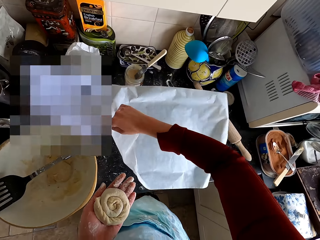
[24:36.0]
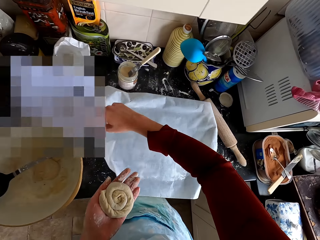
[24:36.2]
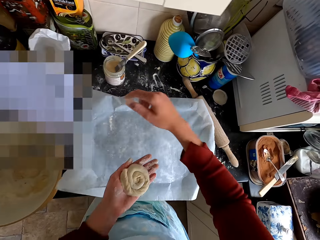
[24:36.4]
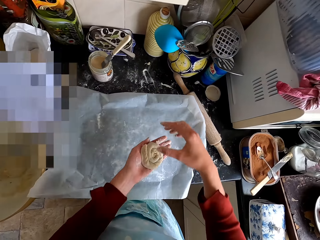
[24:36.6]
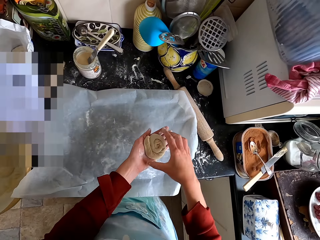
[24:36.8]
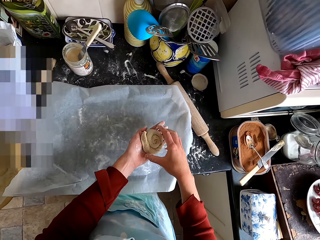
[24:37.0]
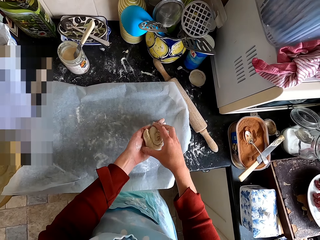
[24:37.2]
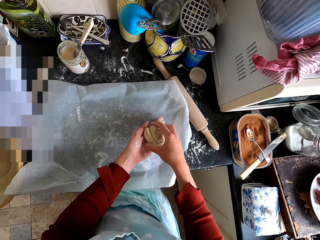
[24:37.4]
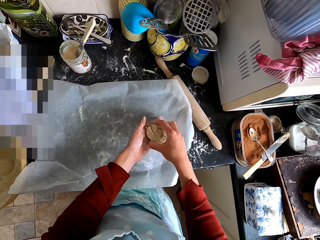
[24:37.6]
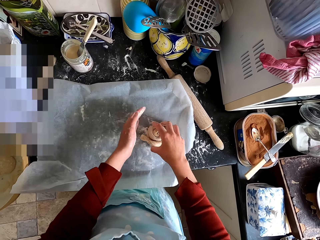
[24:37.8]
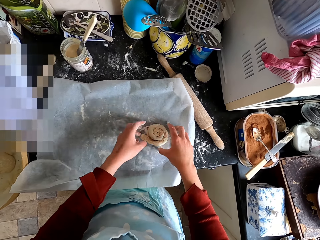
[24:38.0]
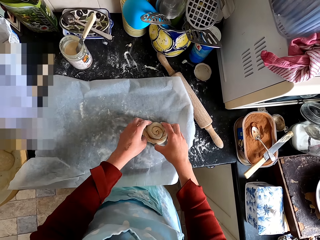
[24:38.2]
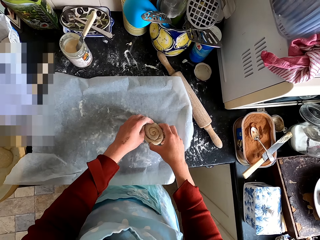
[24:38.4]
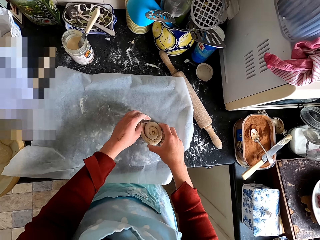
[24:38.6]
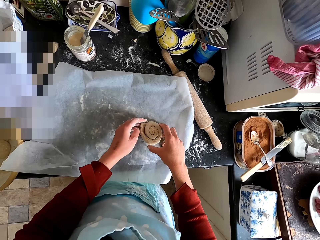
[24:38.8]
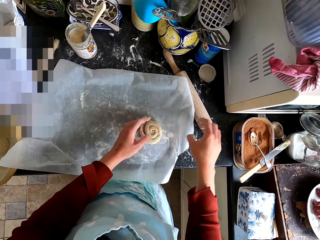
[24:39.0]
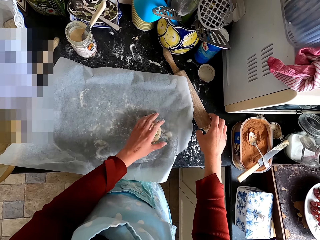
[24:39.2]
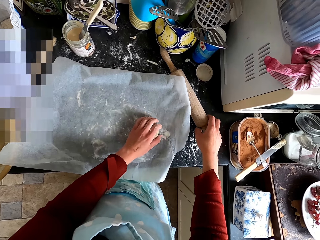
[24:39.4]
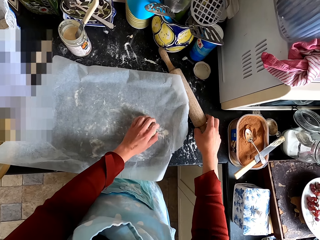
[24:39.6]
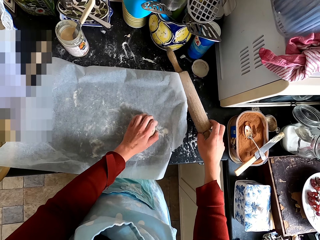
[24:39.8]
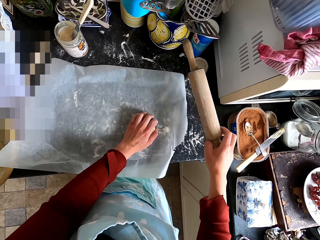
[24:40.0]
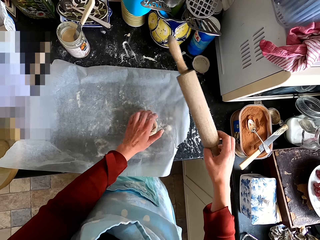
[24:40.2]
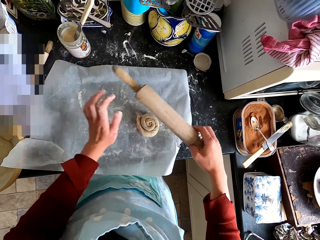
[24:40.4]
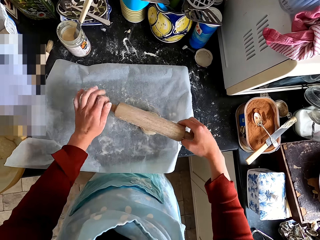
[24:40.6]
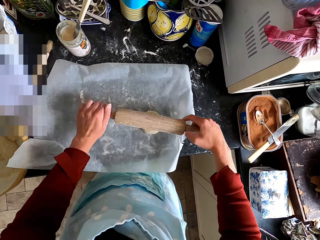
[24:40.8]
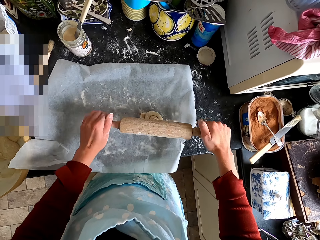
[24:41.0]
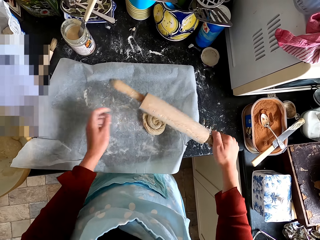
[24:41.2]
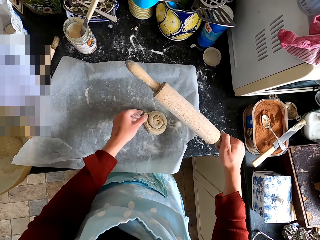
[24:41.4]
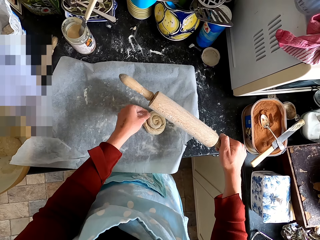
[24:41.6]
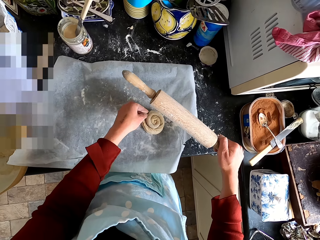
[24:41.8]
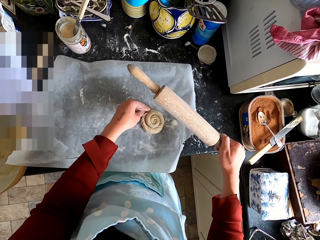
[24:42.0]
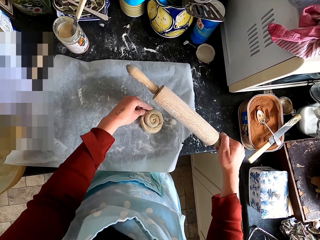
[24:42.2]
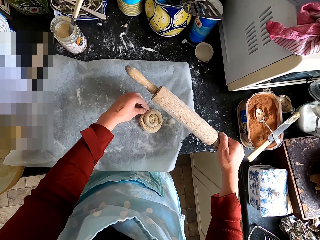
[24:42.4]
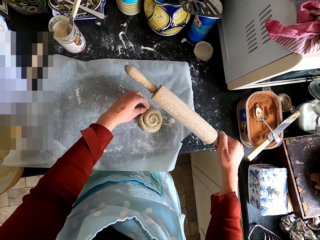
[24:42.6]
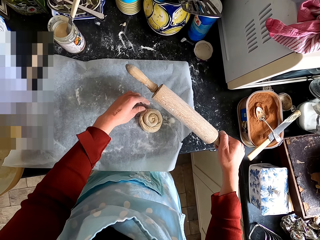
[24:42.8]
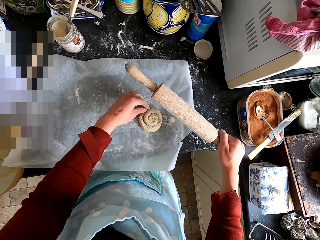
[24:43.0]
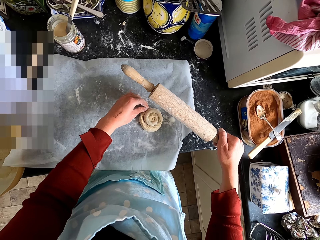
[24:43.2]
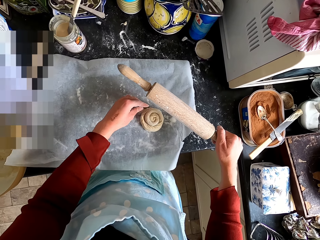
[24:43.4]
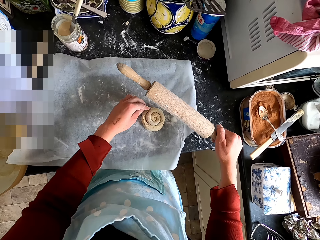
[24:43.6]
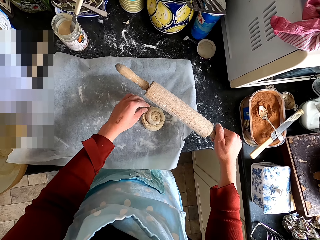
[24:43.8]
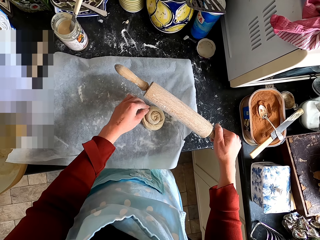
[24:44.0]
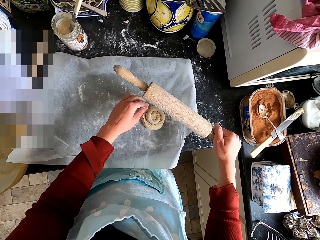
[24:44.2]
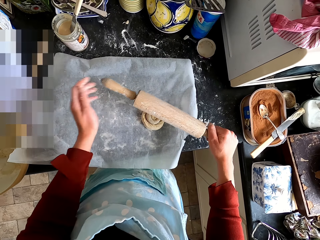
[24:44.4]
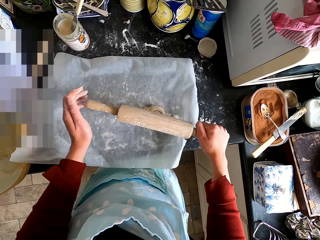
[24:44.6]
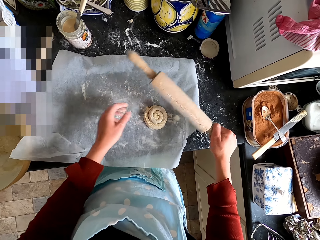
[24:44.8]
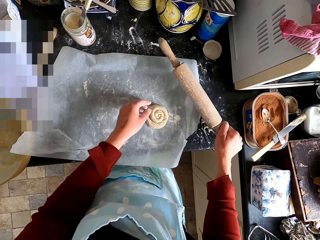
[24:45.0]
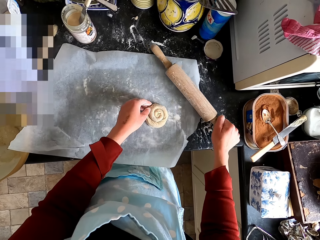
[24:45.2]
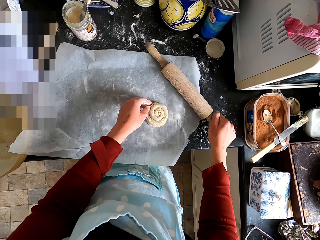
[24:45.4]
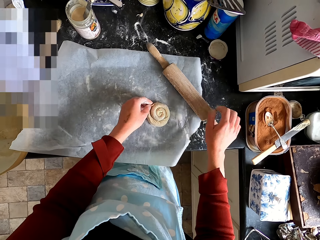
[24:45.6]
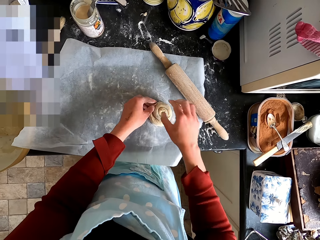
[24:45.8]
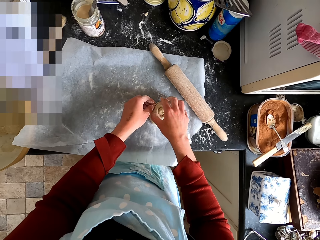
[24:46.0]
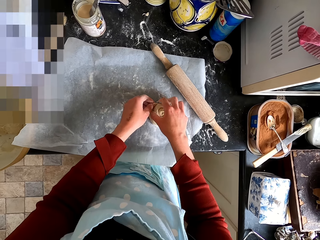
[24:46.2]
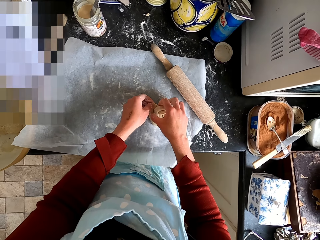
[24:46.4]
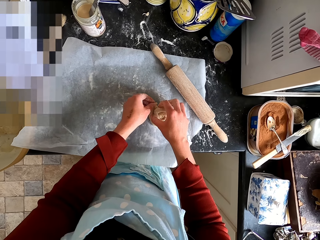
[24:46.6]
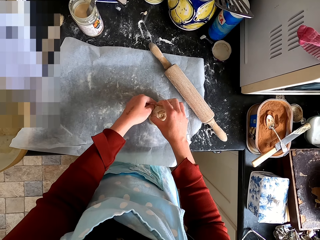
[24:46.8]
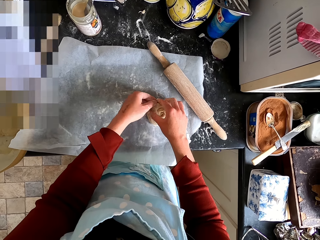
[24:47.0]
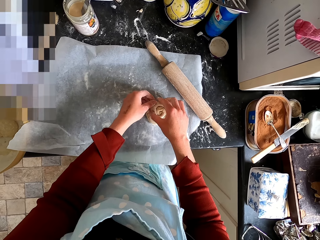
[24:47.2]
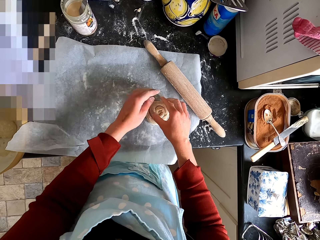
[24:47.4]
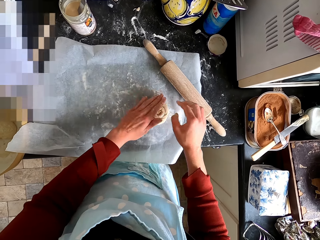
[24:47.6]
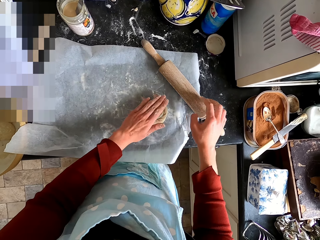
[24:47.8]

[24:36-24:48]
The camera wearer puts the dough on the parchment paper. They pick up the dough roller from the counter top. They adjust the dough. They put the dough roller on the counter top. They adjust the dough.

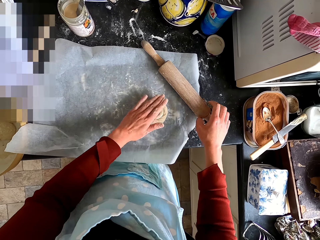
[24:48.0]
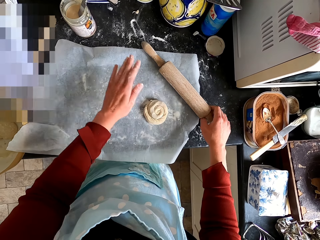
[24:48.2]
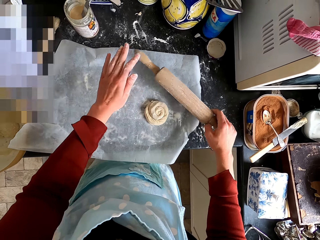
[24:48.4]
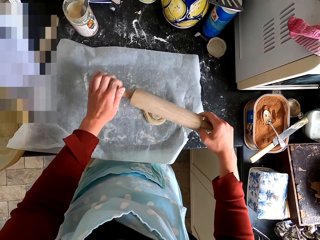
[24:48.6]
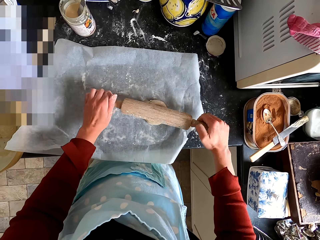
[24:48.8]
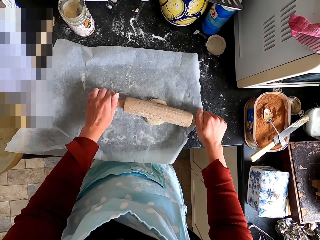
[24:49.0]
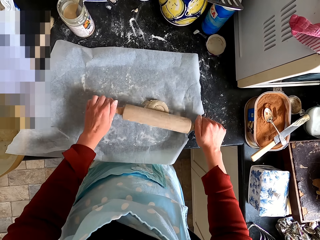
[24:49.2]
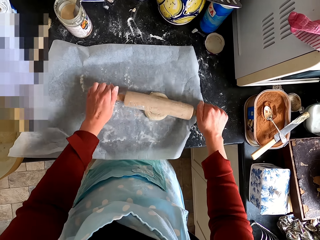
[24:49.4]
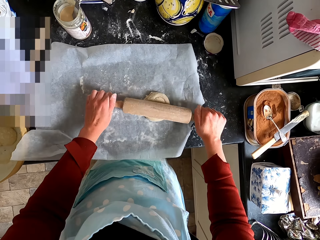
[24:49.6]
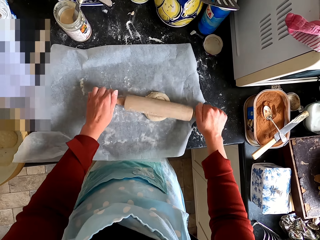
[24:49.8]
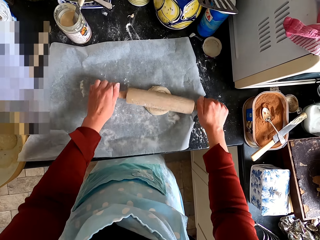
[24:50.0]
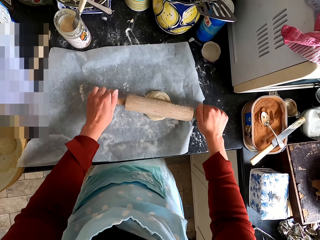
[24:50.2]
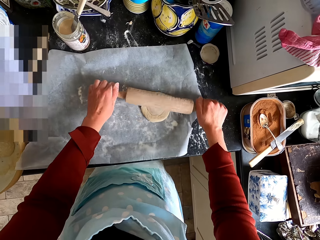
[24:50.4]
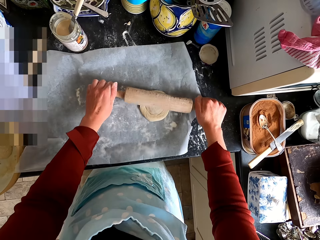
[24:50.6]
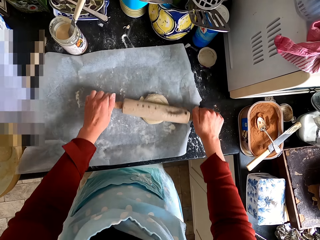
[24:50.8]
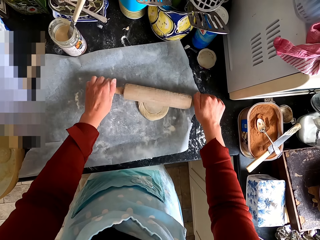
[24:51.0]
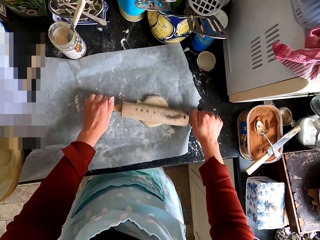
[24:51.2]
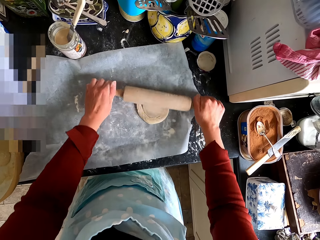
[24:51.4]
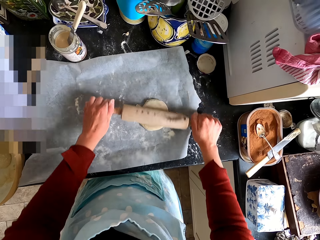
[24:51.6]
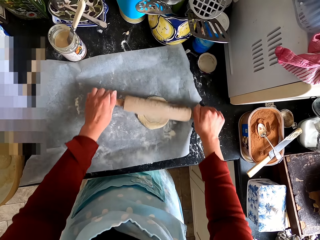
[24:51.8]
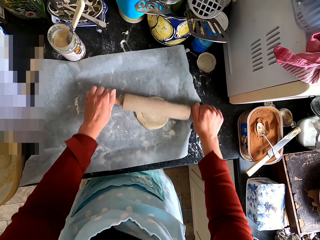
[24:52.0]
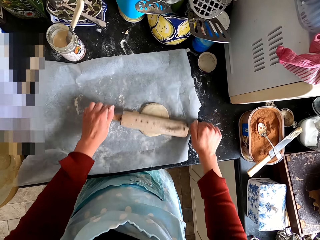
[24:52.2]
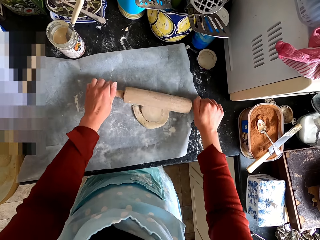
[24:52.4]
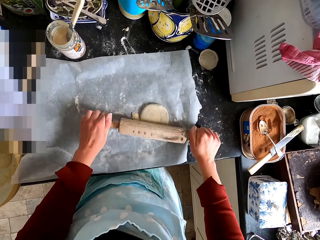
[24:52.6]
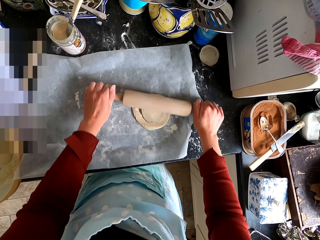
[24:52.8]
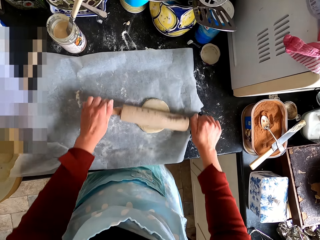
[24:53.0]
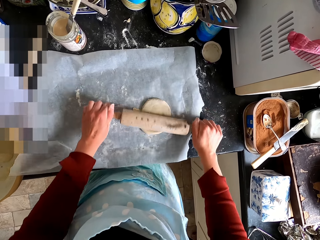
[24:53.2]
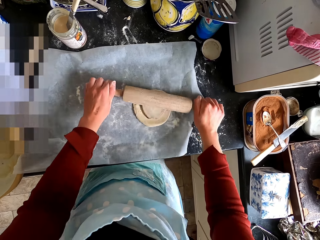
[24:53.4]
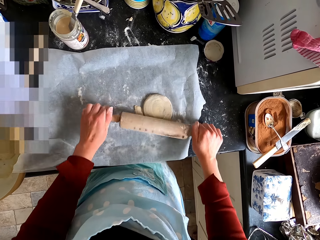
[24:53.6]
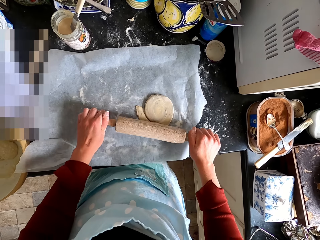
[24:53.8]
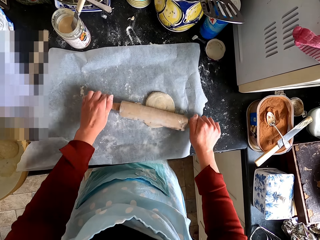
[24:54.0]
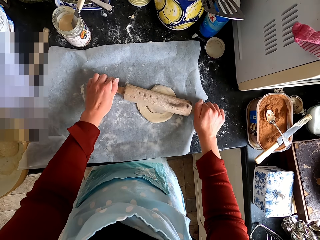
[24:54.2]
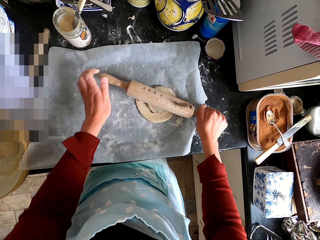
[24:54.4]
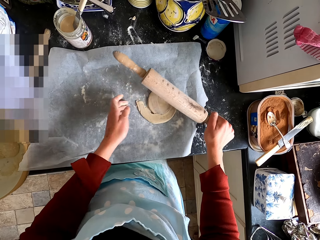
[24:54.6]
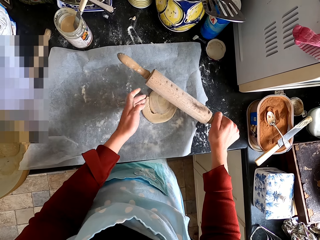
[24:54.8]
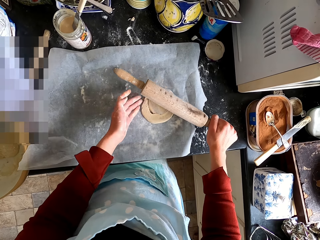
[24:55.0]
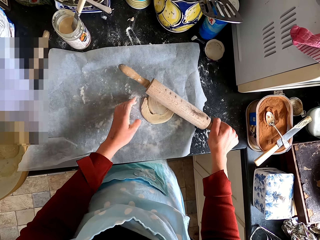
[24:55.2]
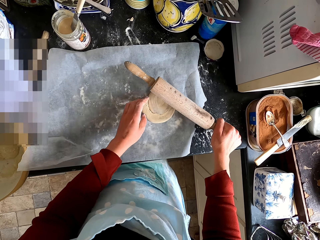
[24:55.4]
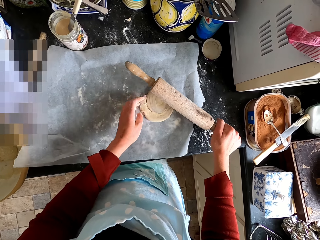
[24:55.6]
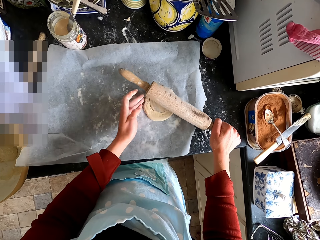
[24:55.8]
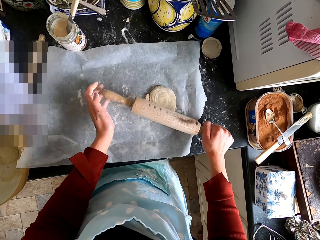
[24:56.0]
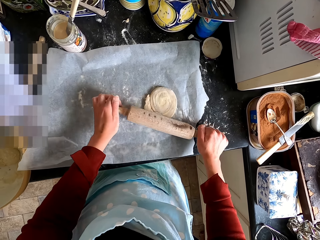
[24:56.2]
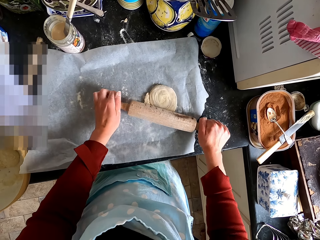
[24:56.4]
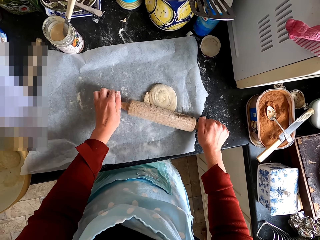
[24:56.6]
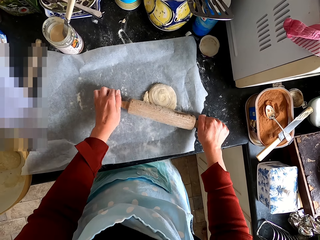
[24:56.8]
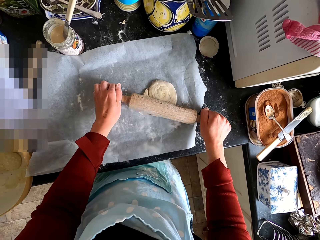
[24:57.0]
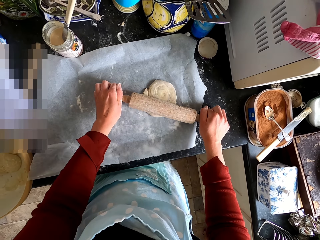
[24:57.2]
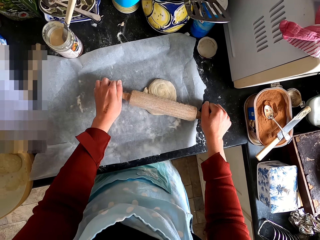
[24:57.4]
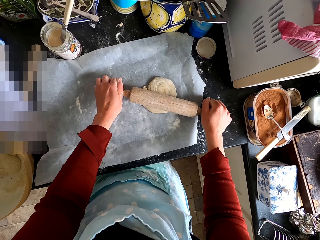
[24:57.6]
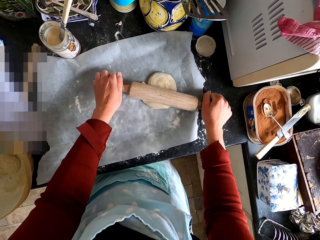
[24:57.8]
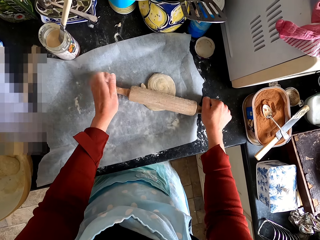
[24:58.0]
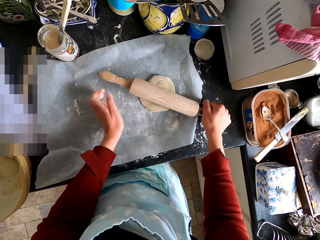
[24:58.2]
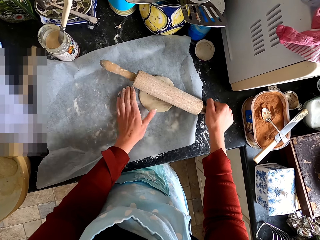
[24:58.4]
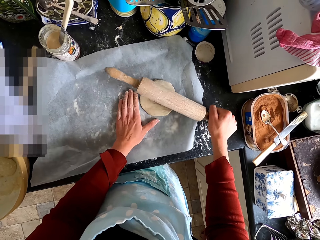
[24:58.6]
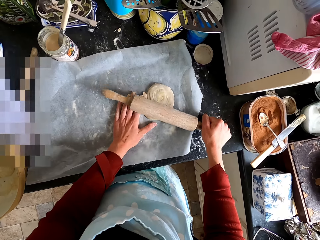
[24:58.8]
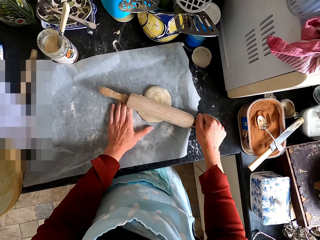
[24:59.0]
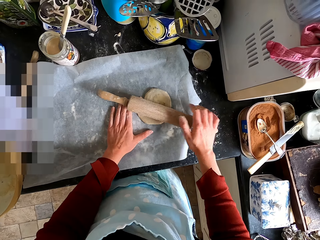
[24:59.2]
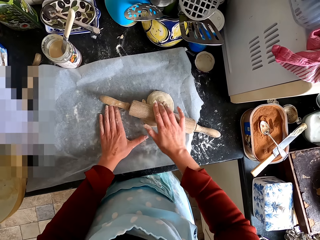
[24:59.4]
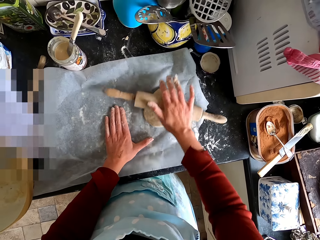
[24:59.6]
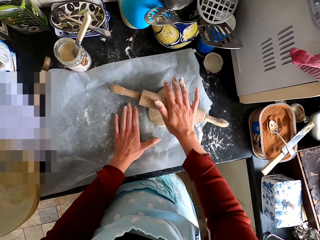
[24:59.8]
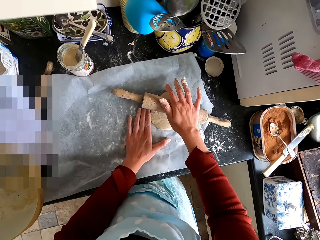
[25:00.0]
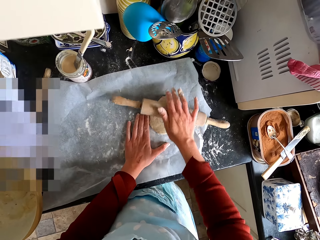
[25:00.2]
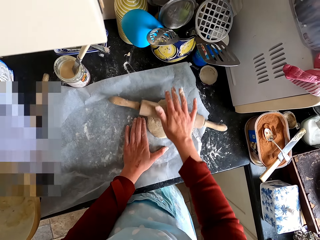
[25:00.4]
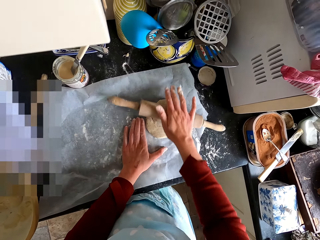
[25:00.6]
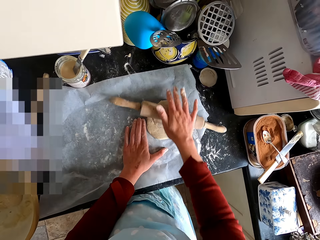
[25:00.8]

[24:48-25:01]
The camera wearer picks up the dough roller from the counter top. They flatten the dough with the dough roller. They adjust the dough. They flatten the dough with the dough roller.
